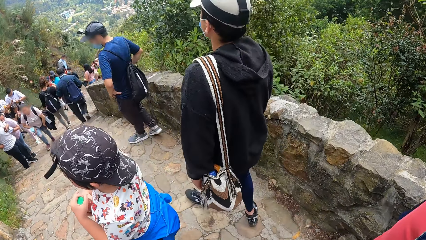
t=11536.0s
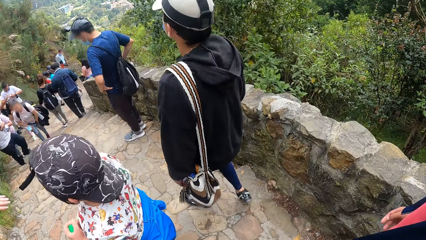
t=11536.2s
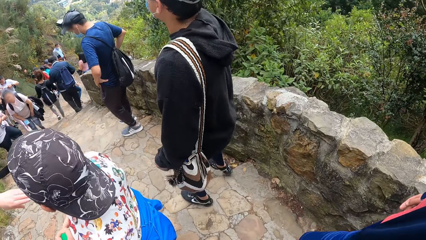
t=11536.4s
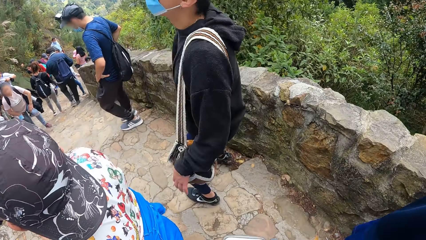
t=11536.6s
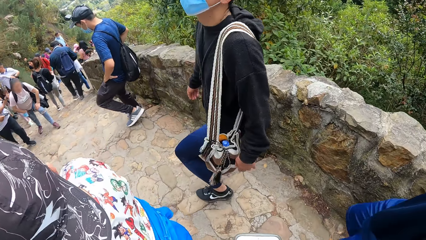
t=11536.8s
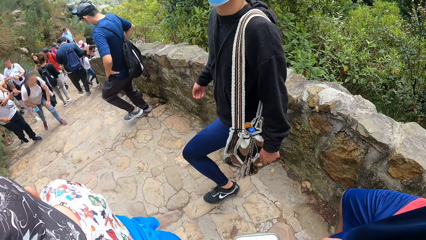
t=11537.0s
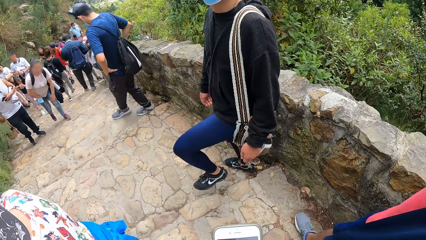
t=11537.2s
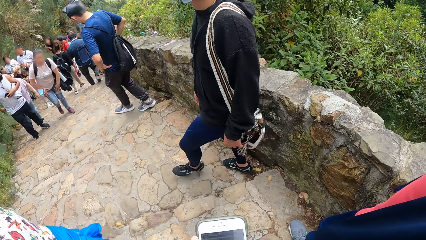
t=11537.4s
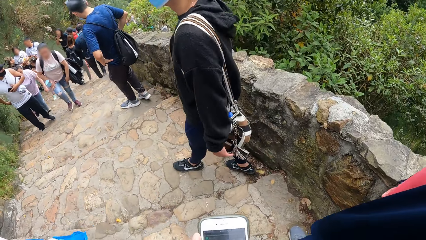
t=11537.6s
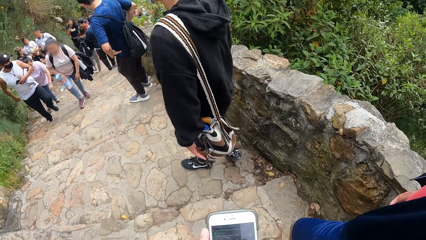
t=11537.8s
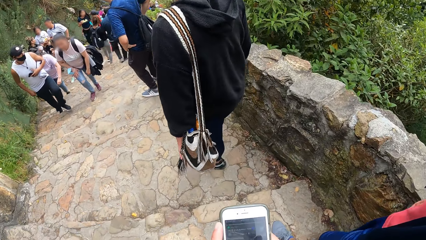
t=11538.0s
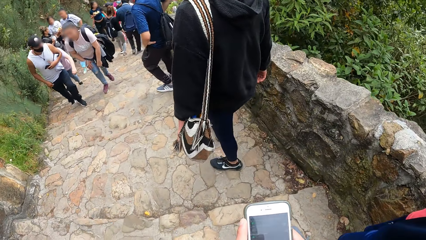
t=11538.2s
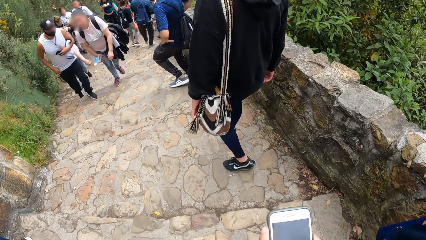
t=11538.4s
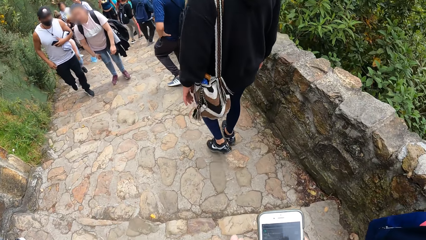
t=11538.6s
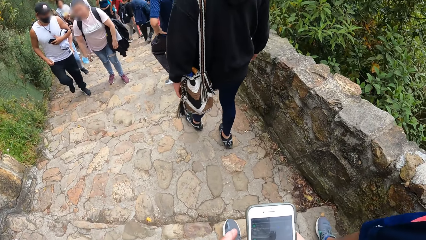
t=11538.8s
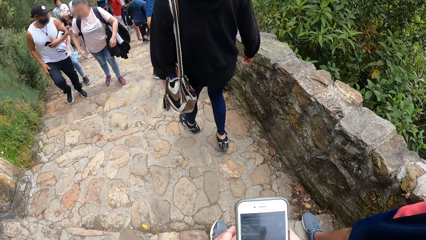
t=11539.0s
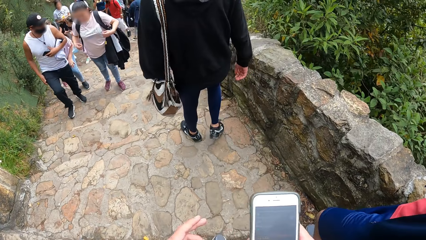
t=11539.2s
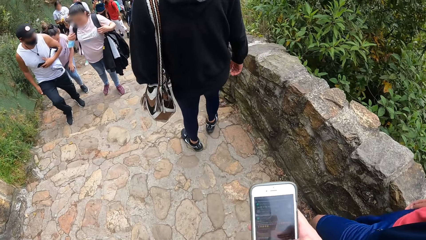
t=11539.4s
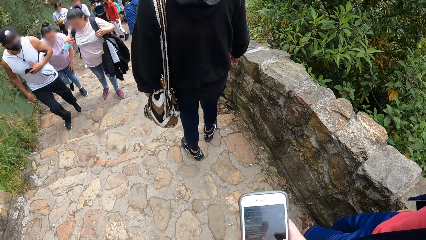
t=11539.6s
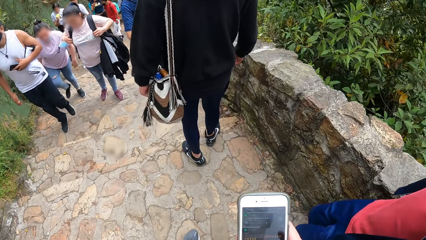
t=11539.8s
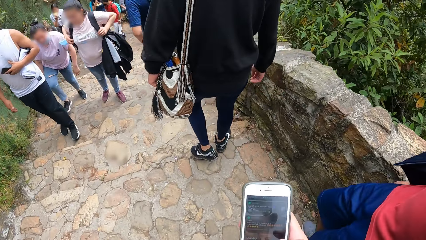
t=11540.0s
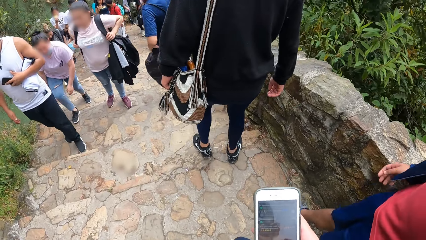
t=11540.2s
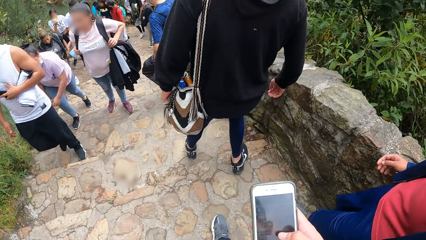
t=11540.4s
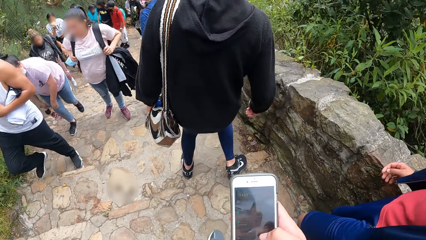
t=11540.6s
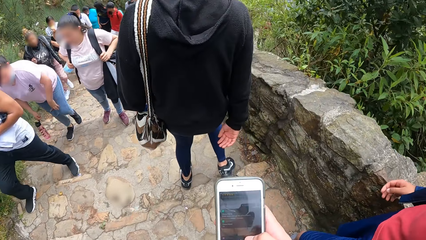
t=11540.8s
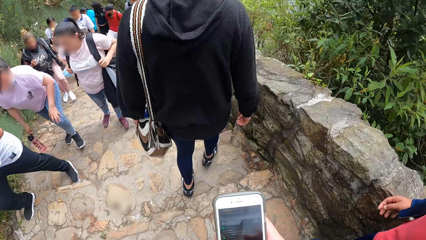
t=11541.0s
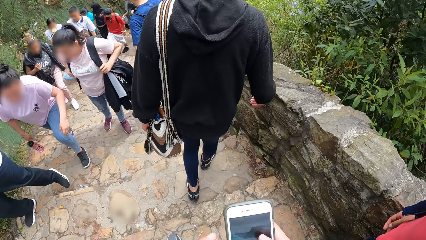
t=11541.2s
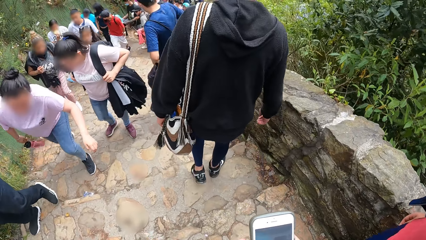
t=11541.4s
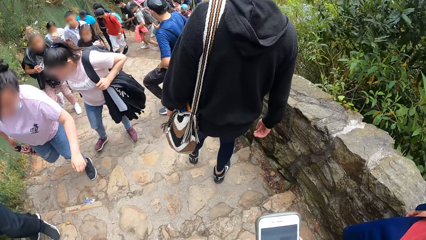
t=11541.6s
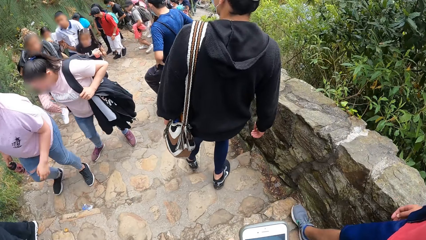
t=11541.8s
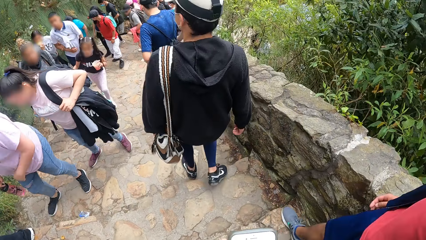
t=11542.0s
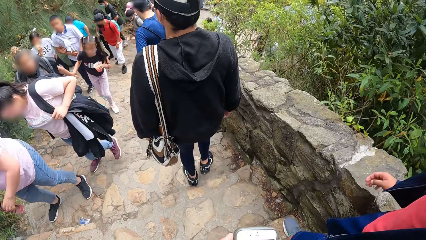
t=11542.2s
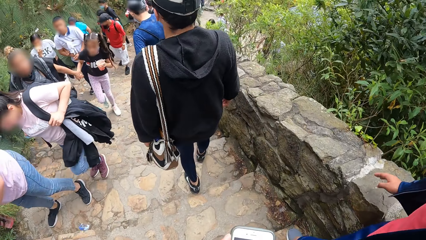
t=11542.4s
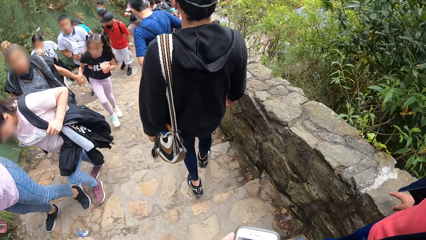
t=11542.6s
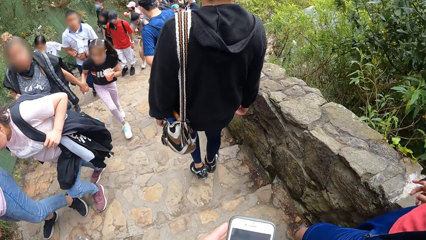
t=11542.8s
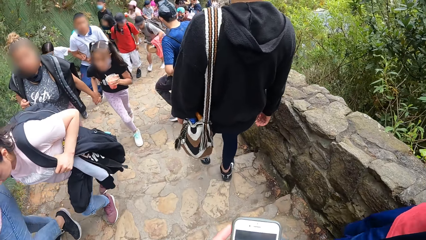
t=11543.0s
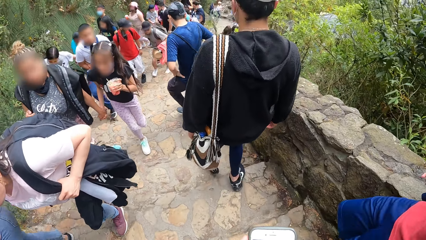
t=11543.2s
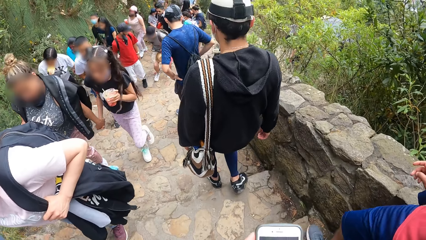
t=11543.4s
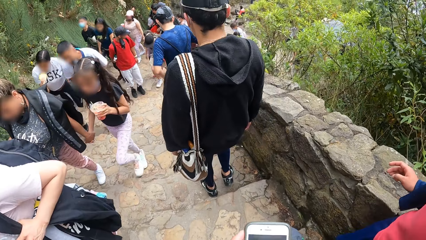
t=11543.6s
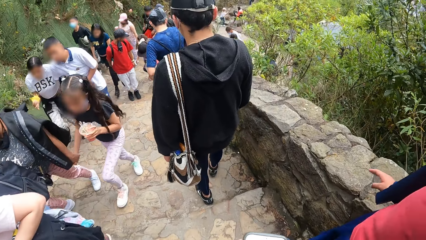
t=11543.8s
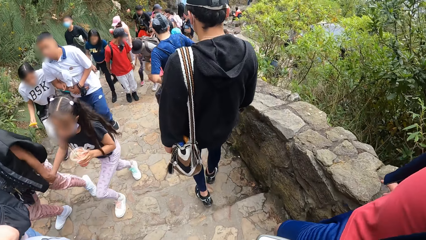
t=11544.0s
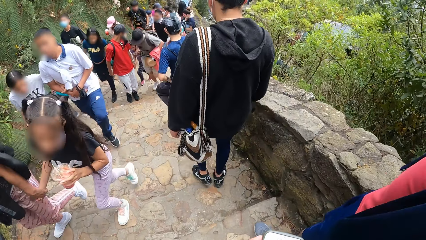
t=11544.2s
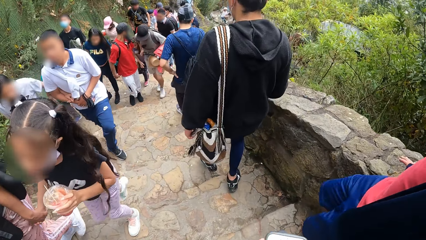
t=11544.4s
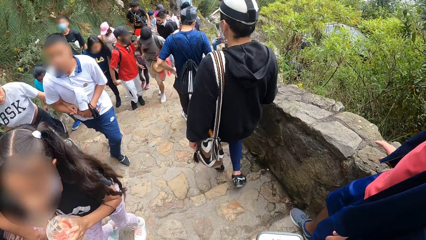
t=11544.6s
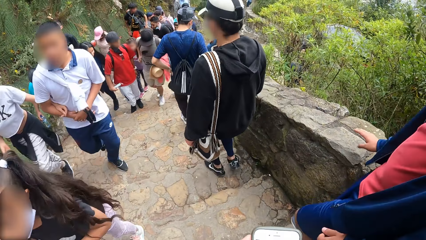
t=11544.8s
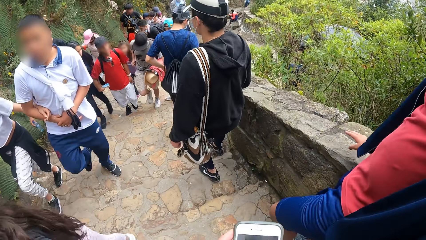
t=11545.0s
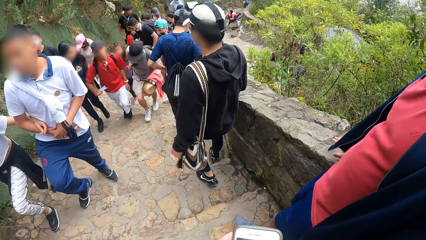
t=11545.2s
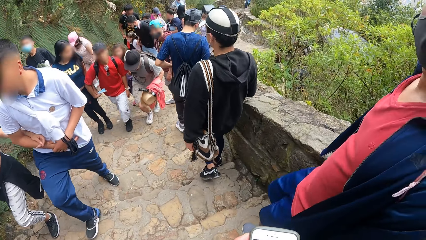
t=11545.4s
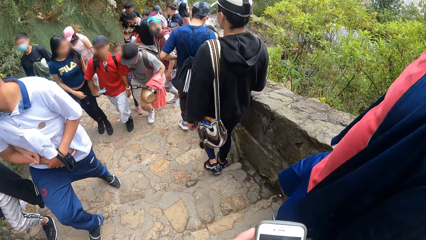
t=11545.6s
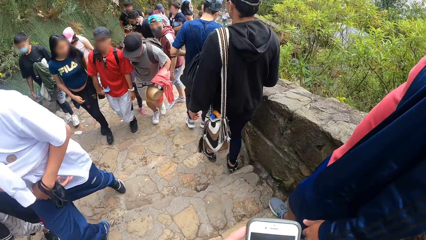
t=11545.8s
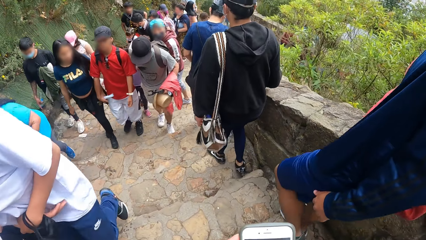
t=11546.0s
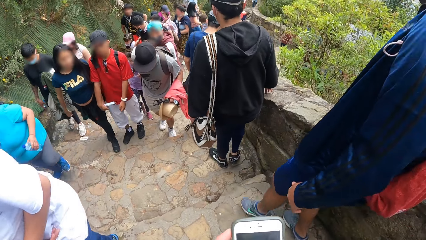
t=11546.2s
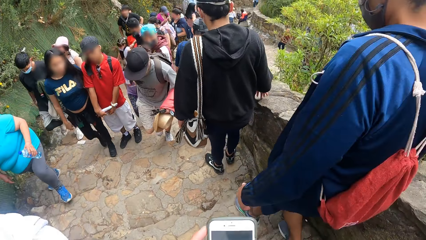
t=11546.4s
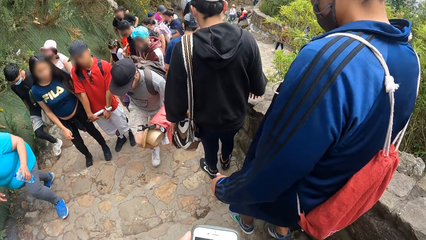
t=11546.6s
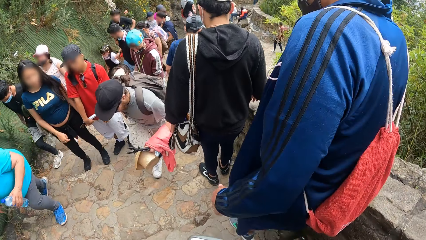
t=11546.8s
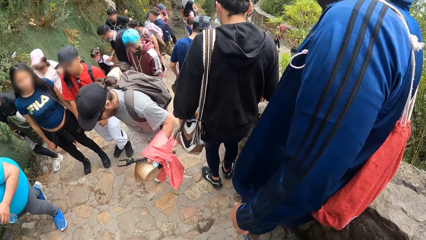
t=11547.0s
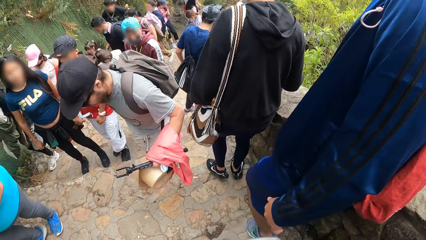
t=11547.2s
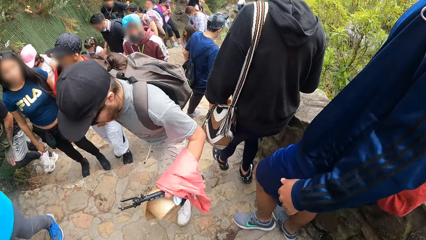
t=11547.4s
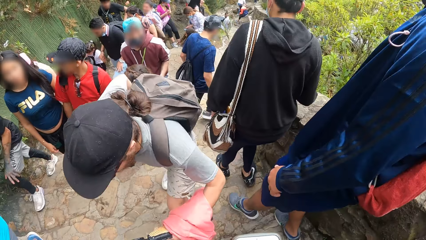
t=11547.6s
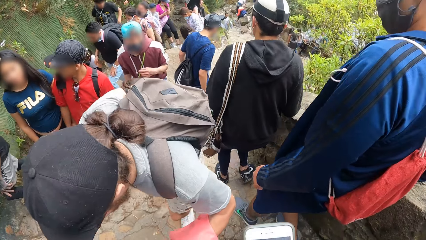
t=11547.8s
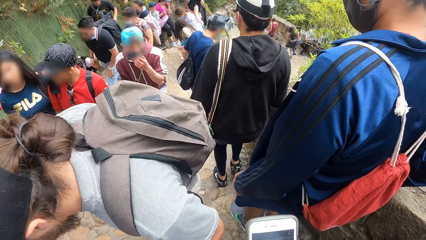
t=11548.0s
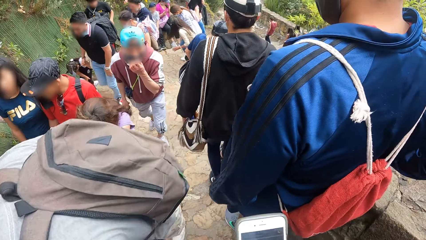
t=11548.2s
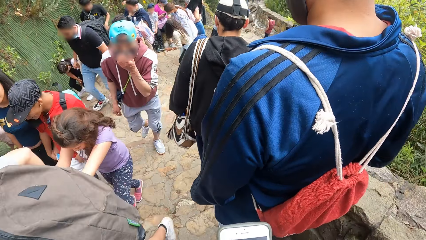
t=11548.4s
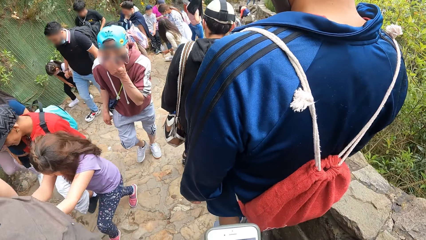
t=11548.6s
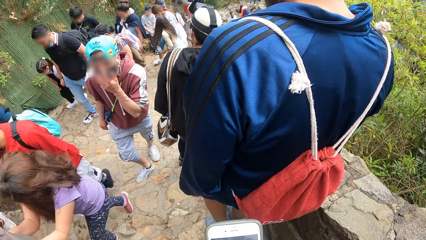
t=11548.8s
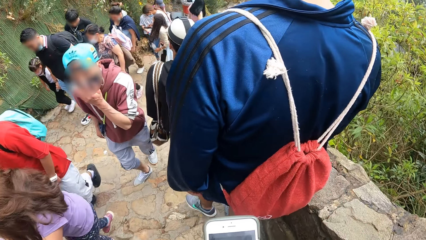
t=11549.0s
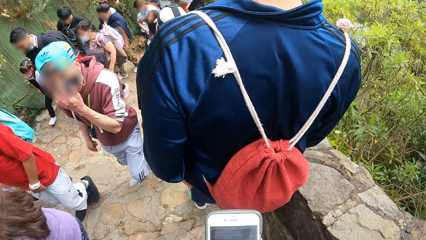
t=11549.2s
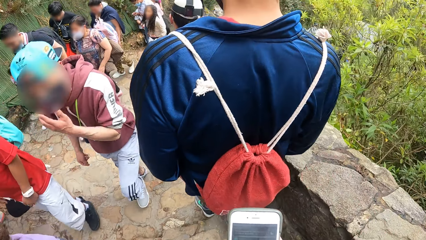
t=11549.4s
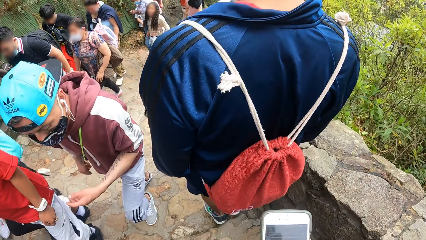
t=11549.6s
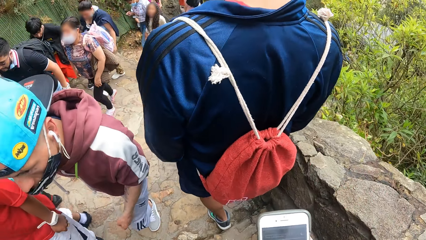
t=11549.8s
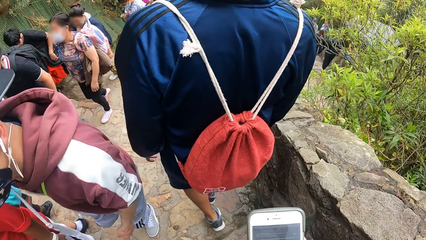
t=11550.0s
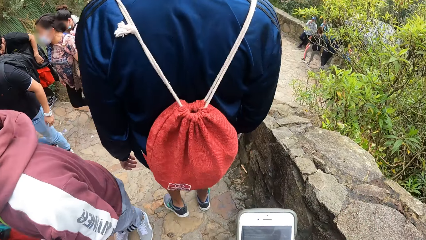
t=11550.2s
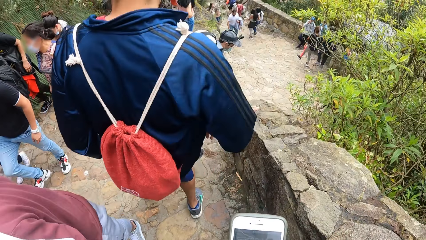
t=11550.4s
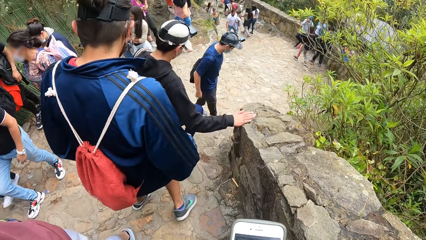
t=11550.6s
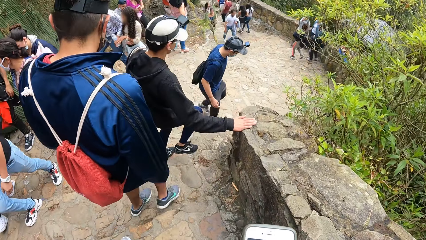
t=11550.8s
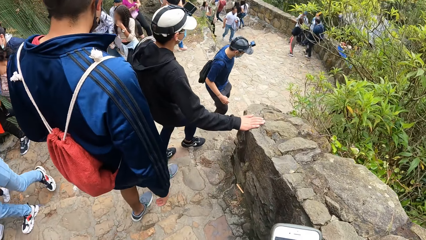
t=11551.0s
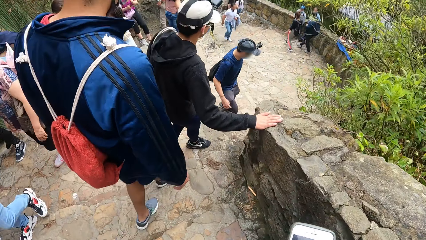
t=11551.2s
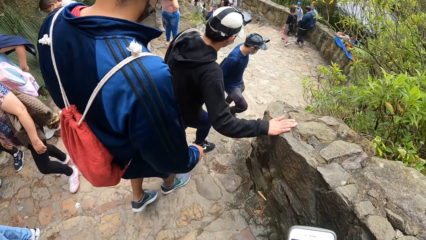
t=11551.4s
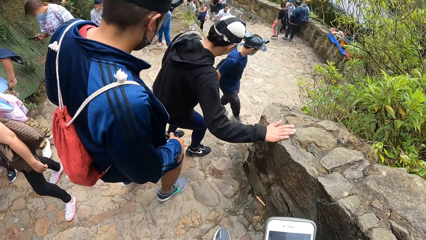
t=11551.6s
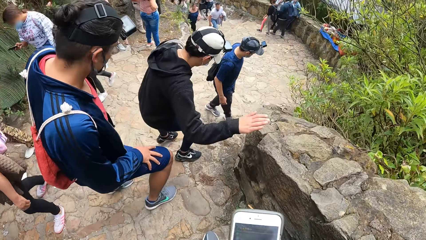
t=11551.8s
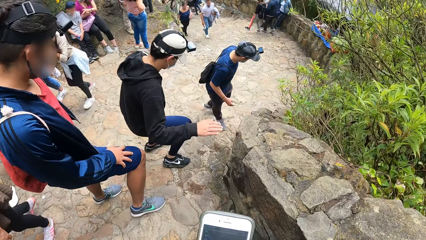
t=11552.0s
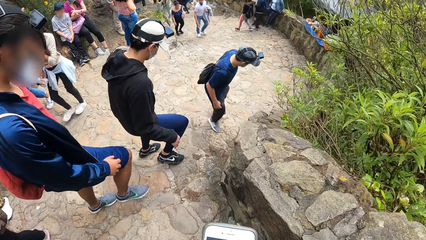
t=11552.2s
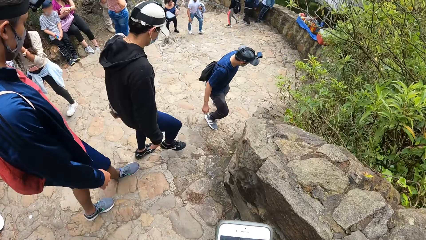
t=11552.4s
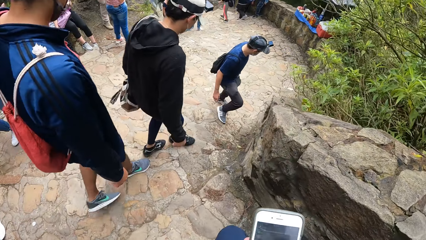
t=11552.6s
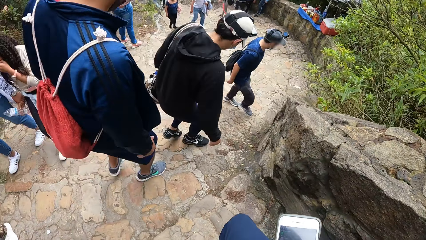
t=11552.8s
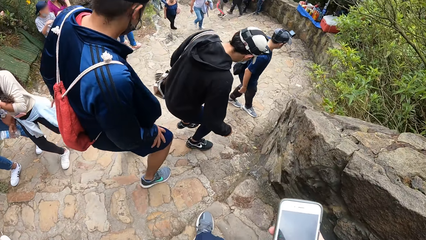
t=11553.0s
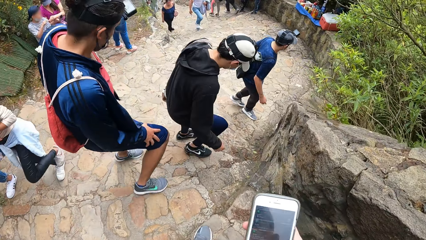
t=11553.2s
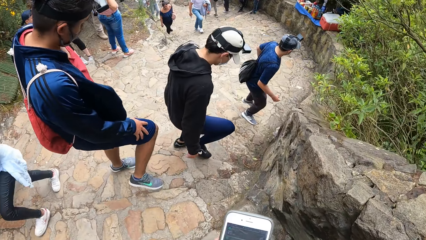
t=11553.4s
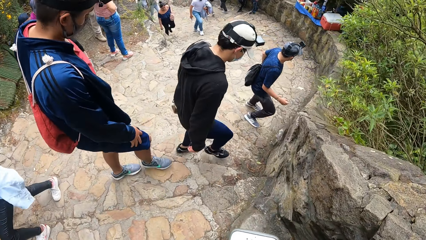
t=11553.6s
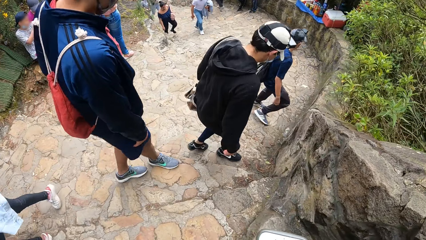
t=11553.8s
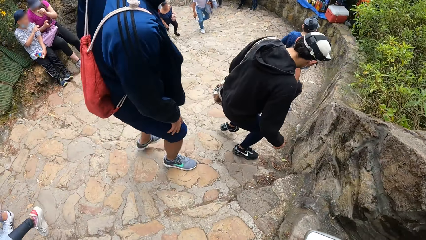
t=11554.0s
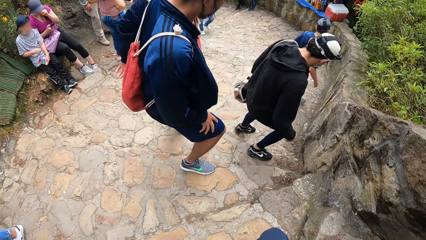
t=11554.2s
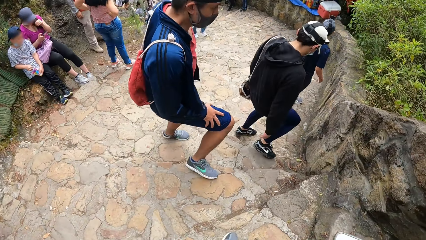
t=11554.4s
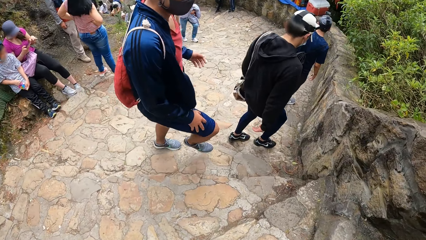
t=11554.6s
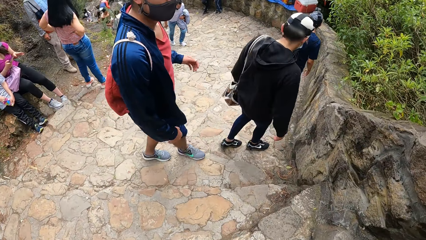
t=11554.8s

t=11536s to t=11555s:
The camera wearer operates a phone with both hands. A man touches a wall. Another man removes his hand from the wall.
